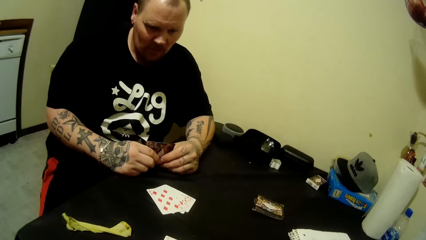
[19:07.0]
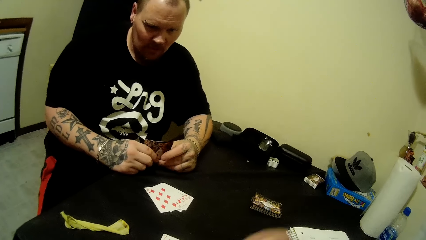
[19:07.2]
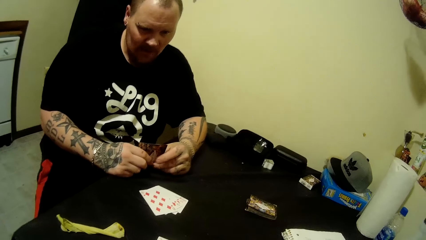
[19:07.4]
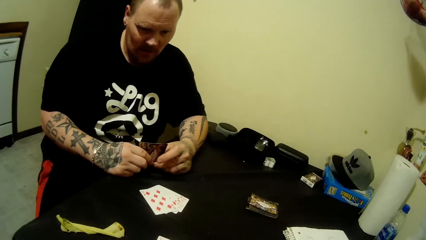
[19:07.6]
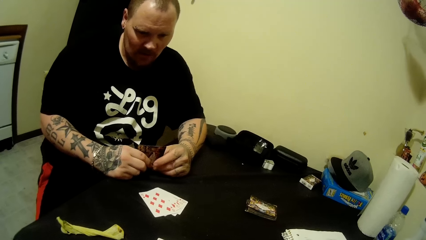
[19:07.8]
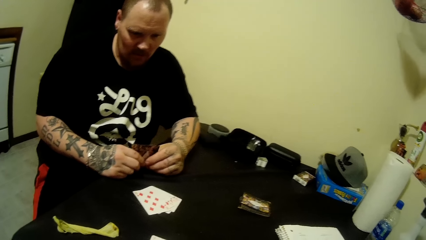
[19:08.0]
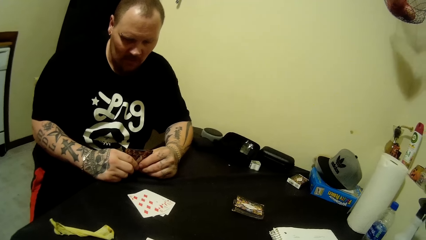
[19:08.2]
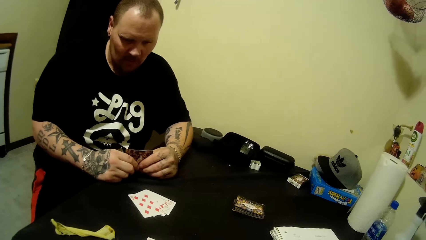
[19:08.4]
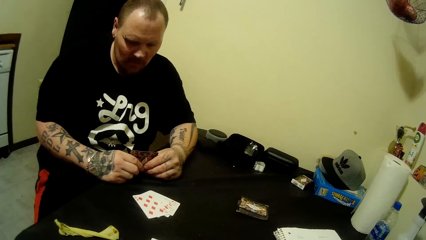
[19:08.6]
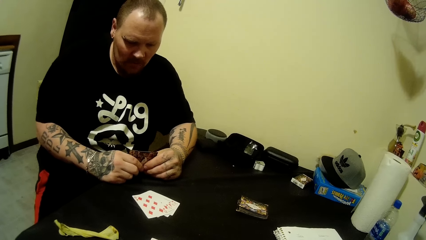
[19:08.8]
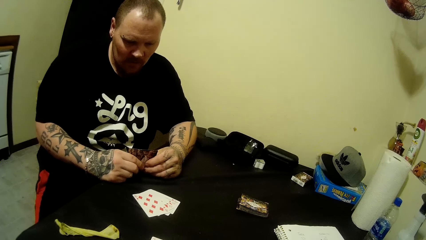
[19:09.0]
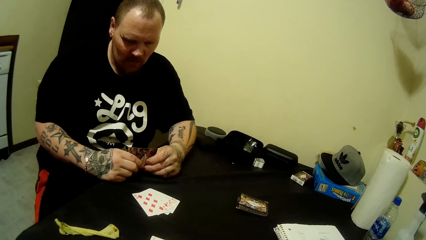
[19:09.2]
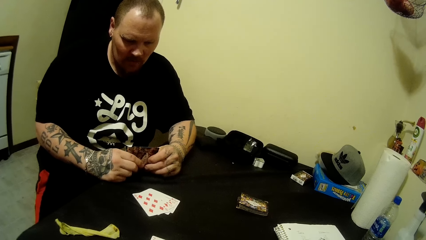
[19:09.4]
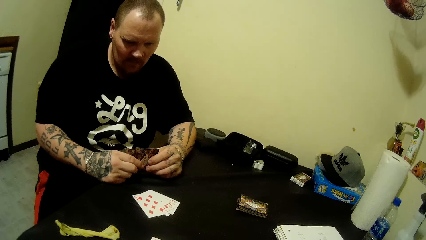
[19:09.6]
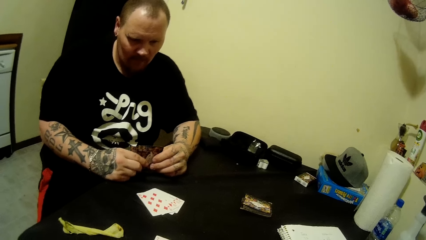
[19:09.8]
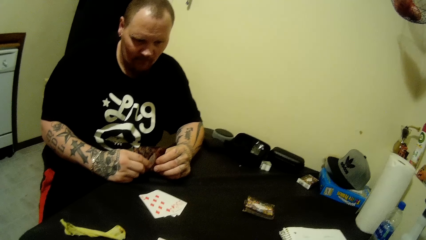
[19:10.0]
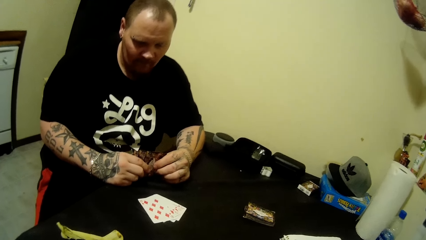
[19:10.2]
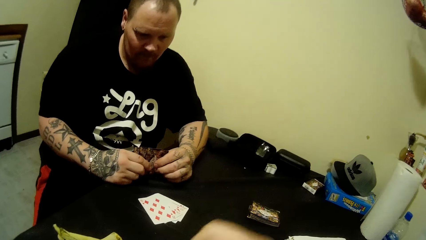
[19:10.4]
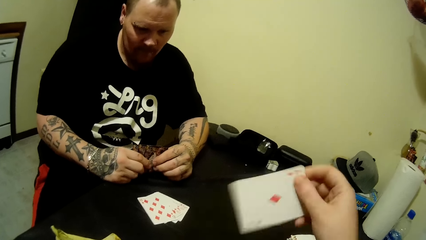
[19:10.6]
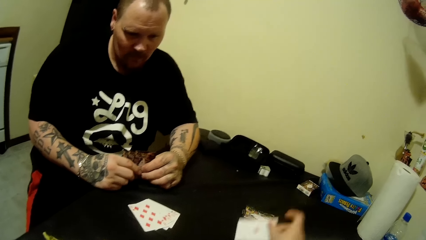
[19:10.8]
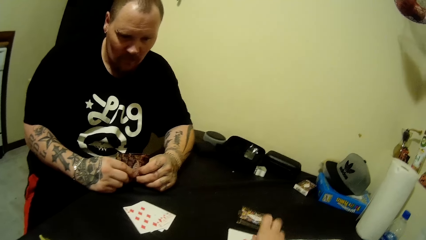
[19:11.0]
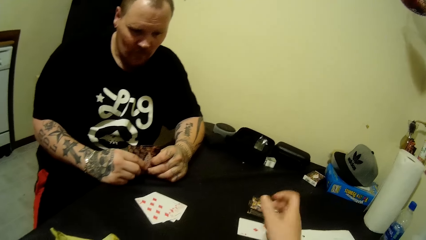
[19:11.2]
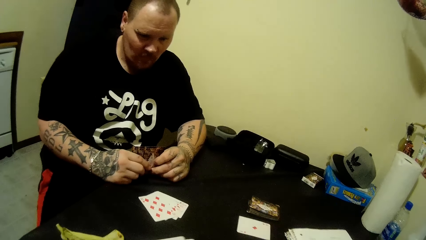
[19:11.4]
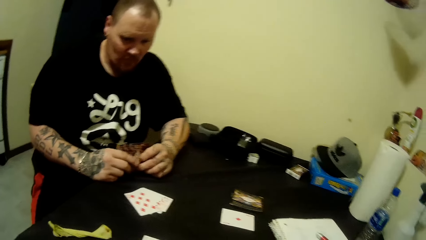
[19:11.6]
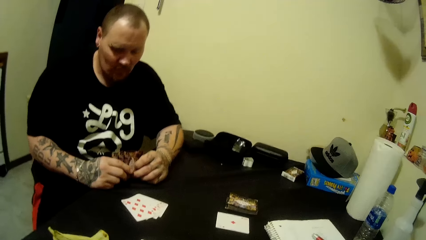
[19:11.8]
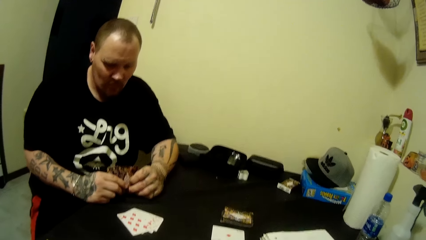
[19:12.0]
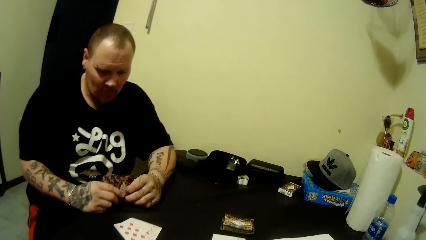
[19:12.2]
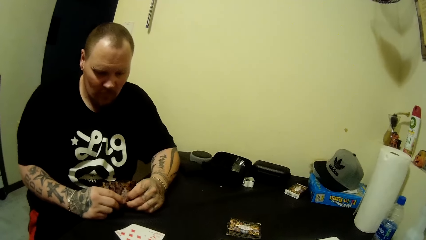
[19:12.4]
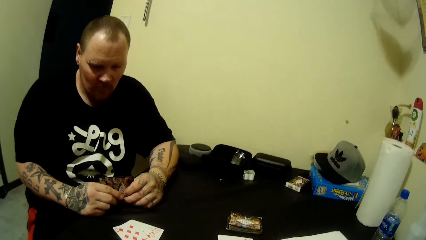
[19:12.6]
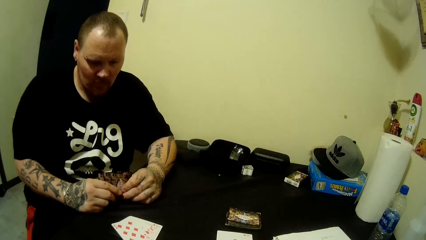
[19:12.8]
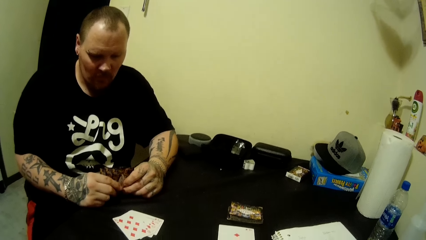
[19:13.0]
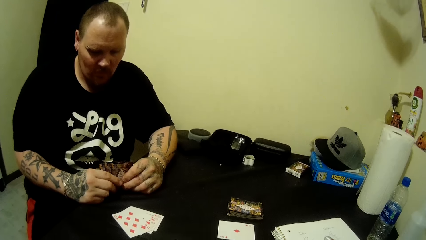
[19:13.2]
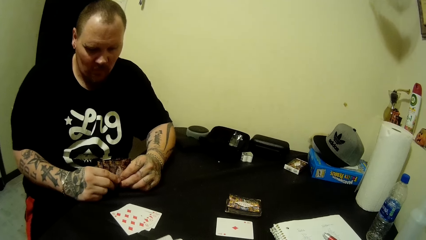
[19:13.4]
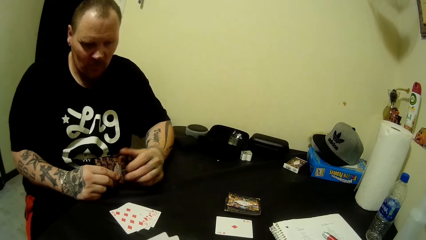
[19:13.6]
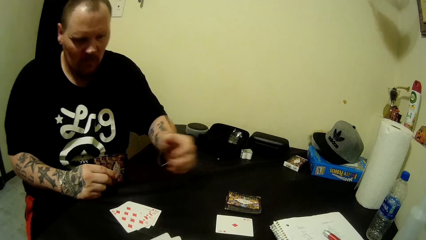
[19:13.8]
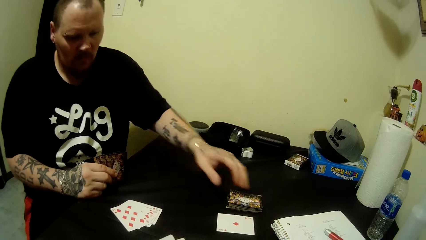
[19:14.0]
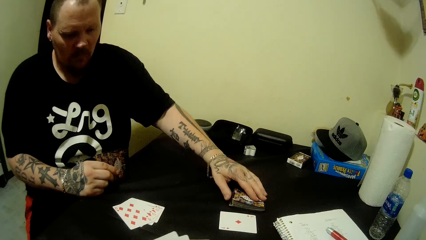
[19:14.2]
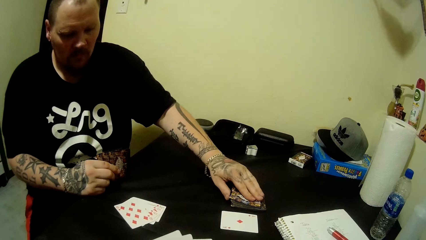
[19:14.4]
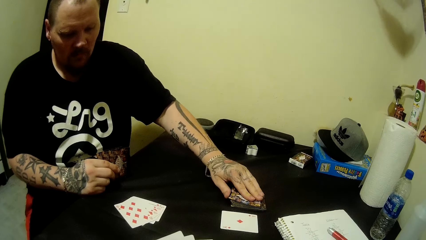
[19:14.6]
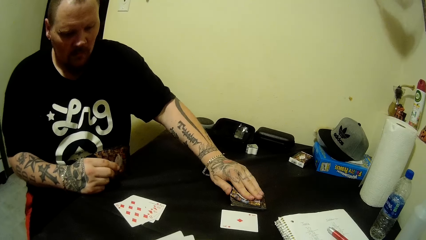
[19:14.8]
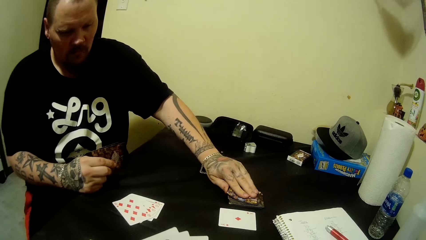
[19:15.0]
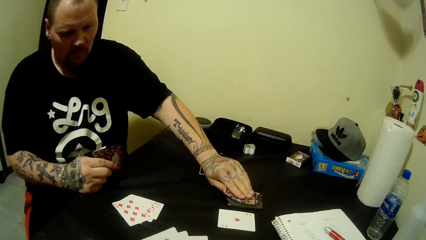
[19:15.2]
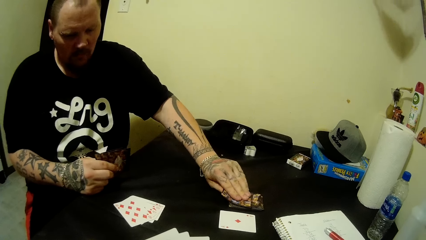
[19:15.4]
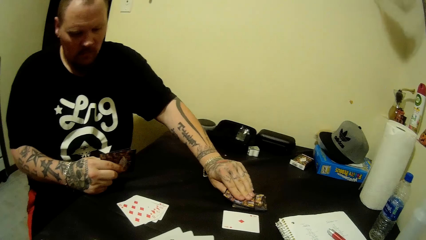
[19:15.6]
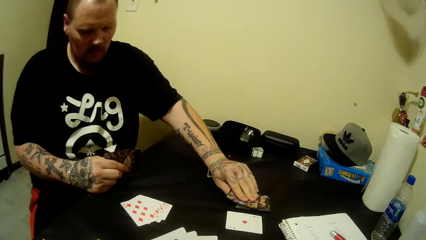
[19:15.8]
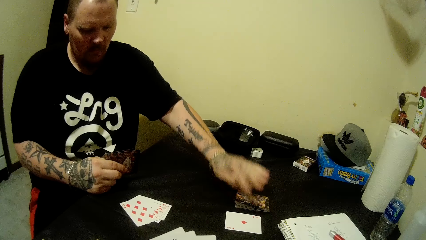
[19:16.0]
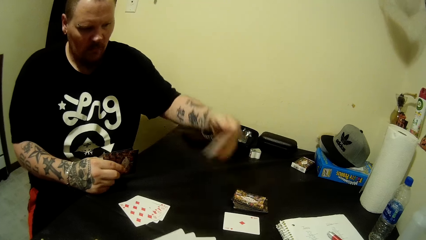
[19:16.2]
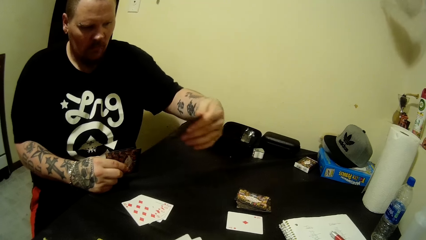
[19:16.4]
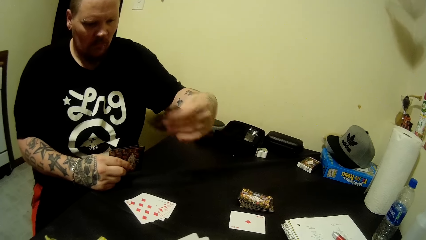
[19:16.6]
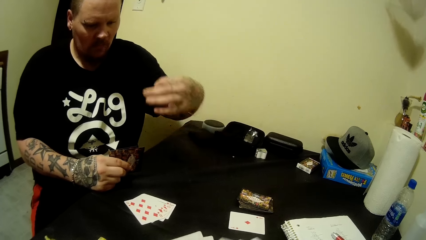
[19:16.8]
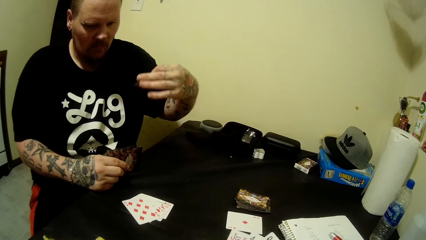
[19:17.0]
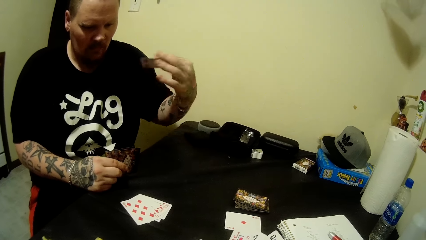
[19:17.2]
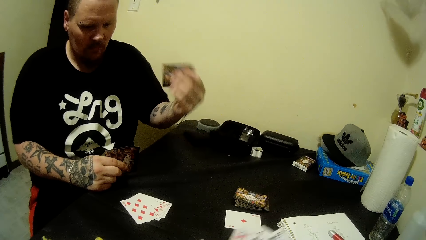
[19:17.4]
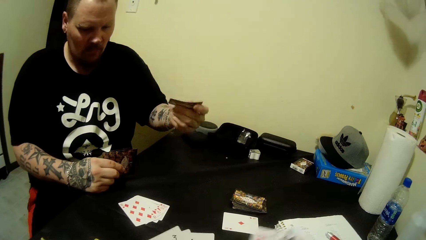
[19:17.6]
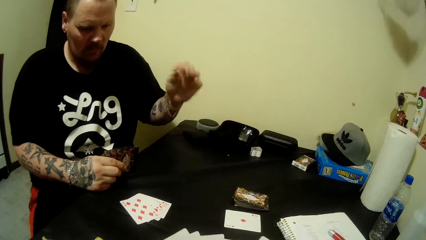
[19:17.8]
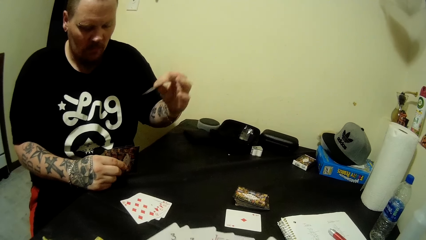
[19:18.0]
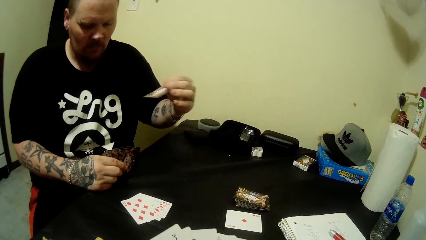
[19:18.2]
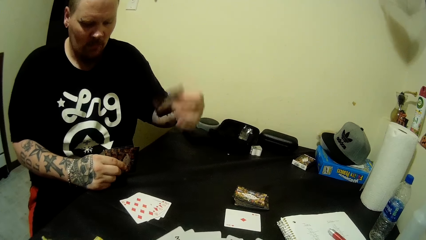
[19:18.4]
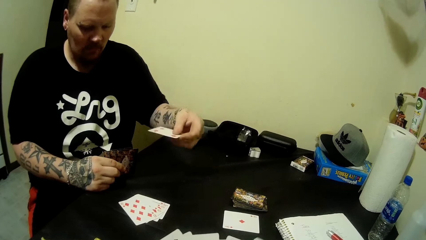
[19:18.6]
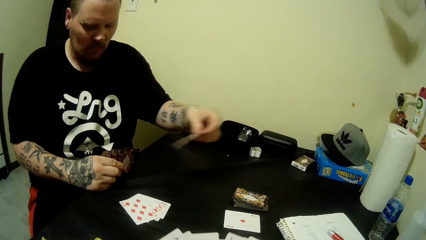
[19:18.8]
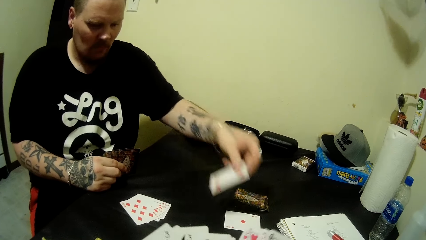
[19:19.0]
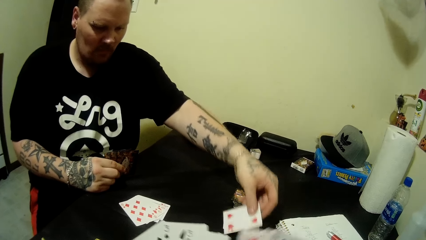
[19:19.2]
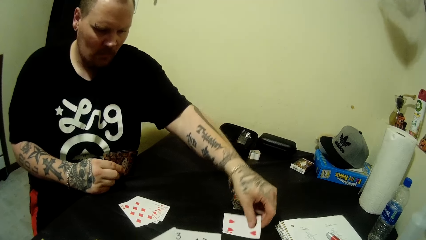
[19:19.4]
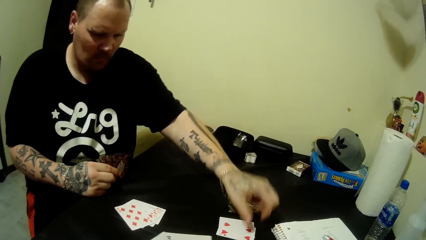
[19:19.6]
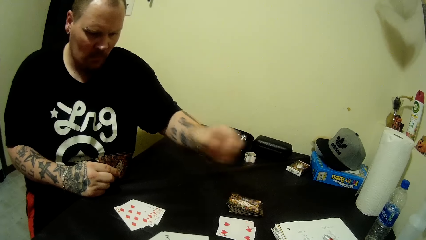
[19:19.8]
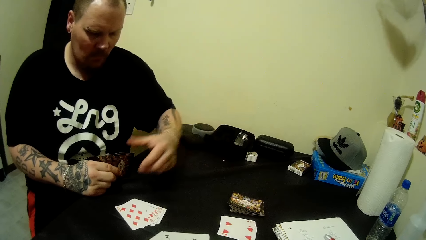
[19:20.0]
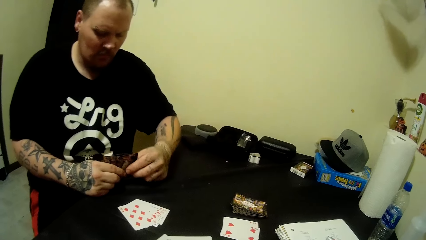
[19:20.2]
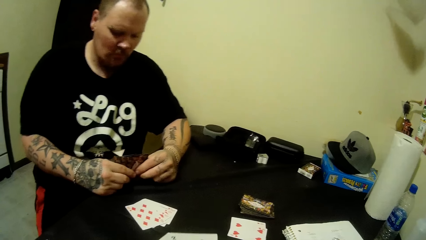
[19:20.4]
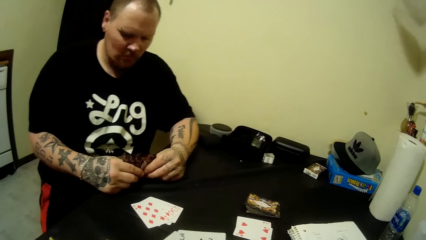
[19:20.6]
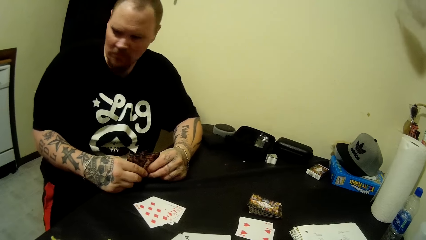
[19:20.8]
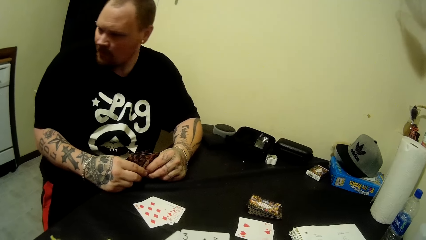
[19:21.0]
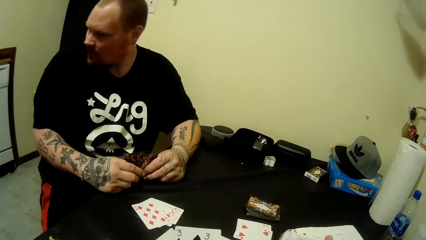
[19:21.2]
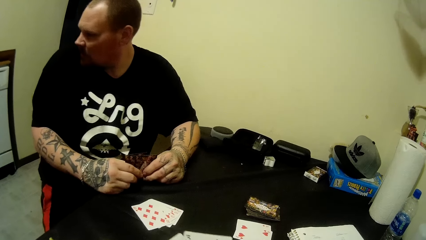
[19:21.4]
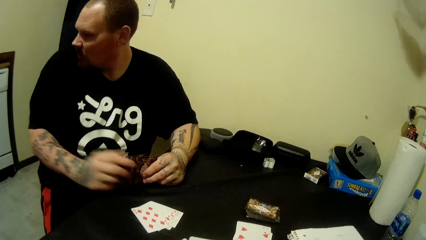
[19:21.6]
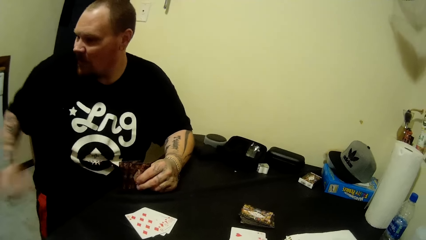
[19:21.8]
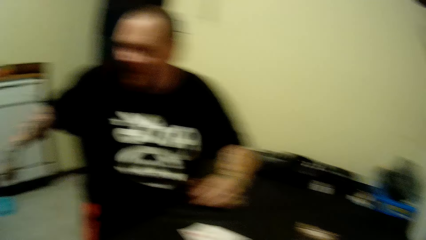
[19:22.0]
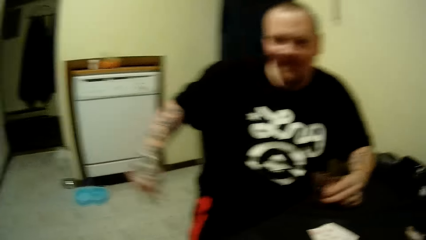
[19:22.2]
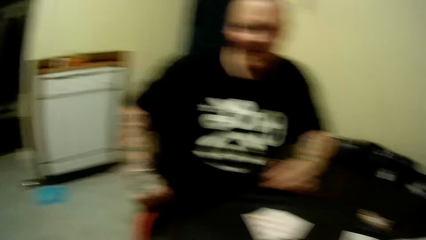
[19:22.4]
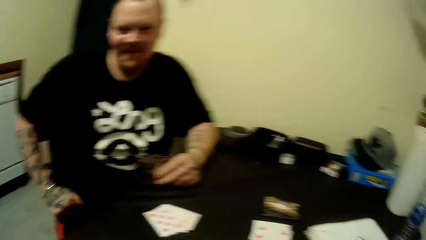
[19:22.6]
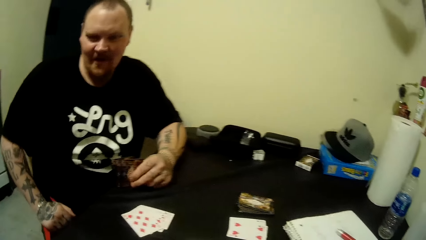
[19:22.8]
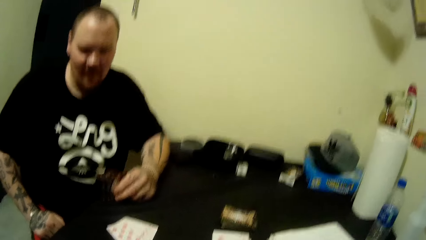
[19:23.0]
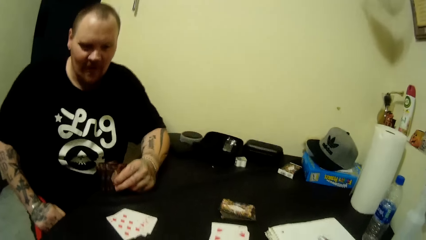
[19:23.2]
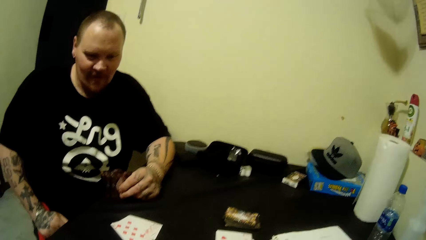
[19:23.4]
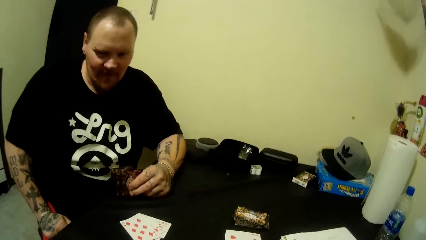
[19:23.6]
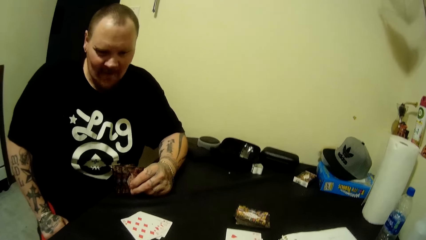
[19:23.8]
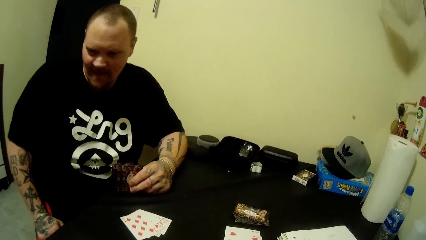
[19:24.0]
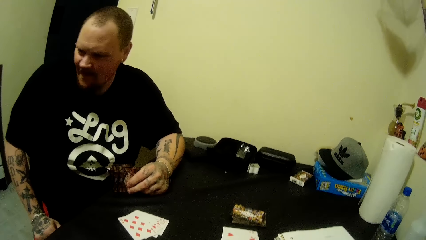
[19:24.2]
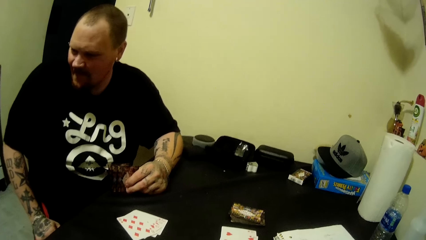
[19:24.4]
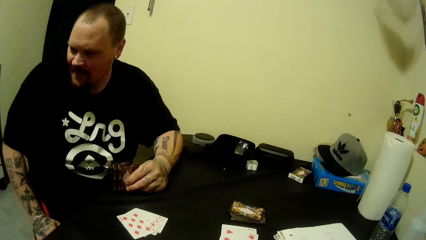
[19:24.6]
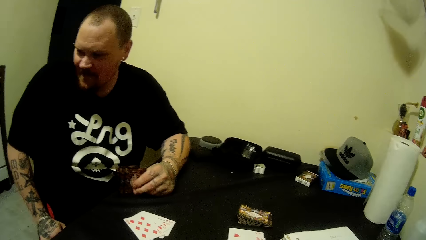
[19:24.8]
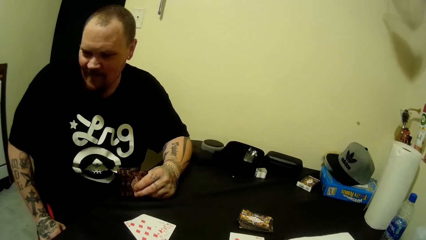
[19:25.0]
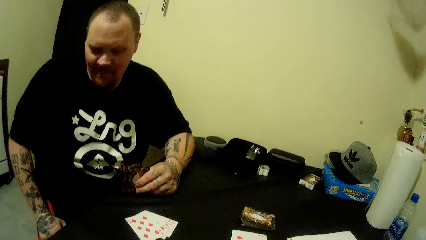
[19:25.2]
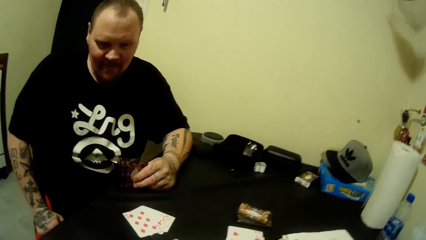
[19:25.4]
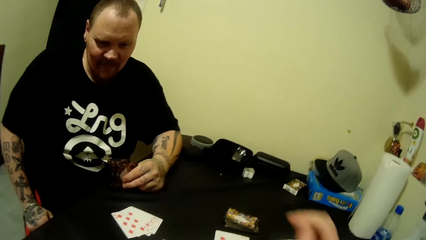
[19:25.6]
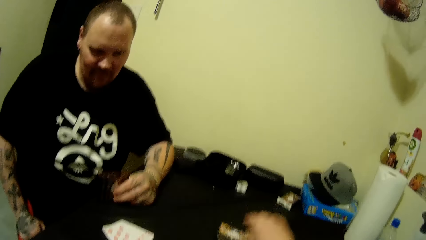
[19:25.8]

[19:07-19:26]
The camera wearer drops a card. She drops a card on the table with her right hand. A man moves his hand away from the cards. The man picks a card on the table with his left hand. He checks the card in his left hand. He turns the card. The camera wearer moves cards. The man drops the card on the table with his left hand. He holds the cards. The camera wearer moves the cards. The man looks away to his right. He moves a hand. The camera wearer interacts with the man. The man turns his head.
